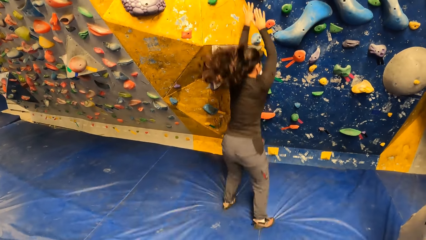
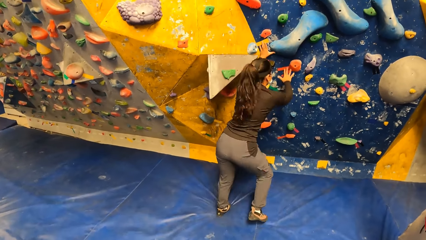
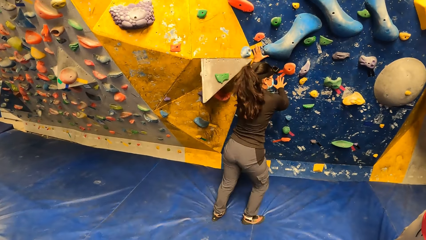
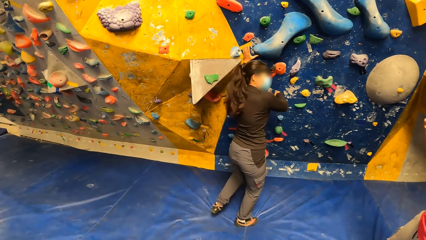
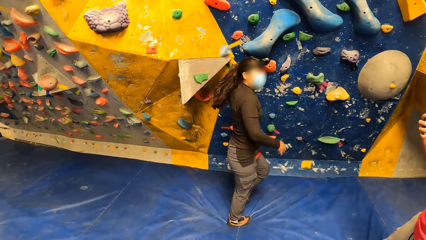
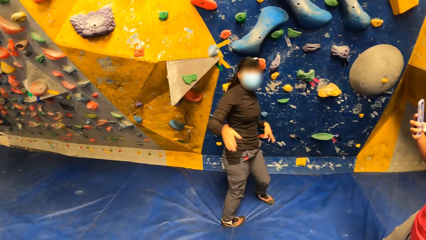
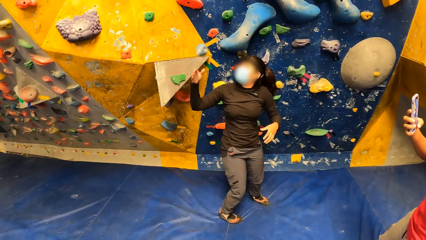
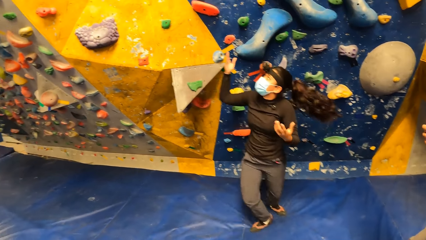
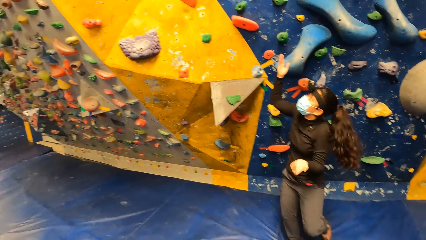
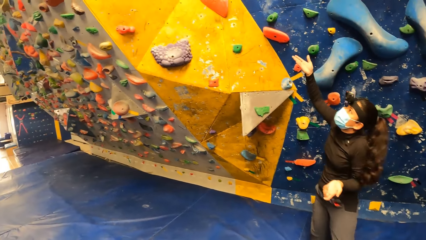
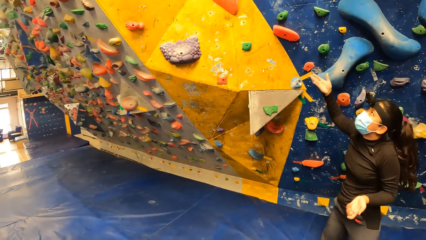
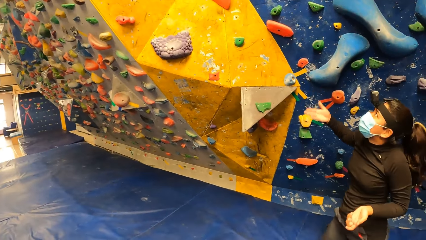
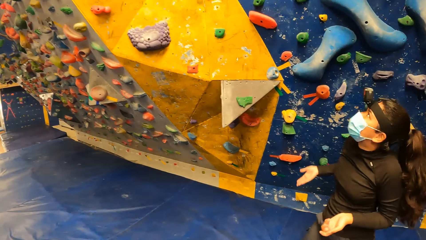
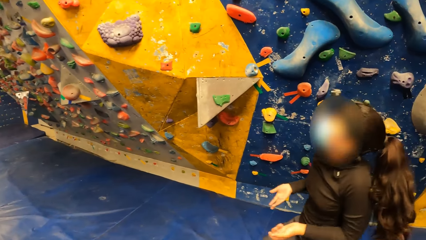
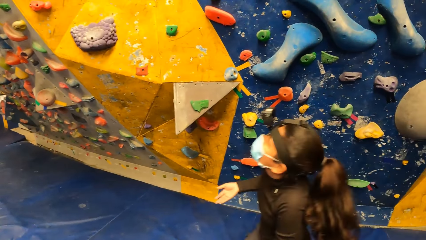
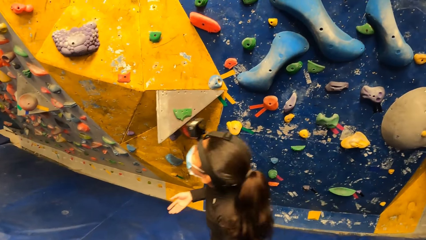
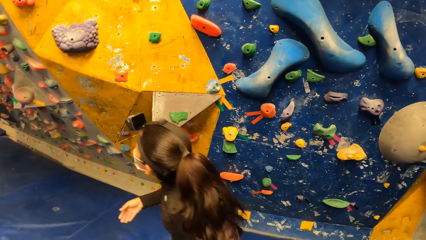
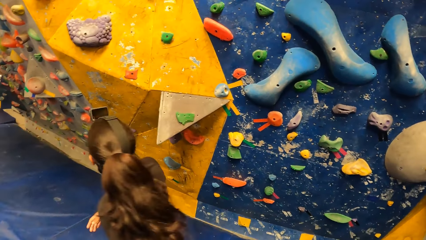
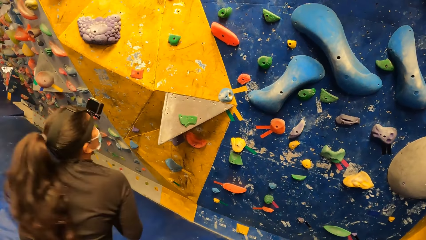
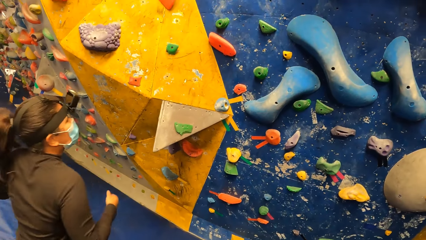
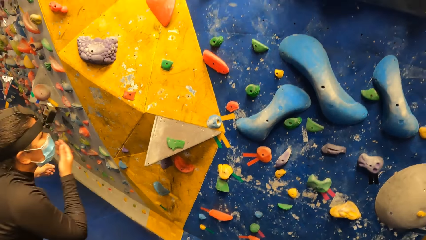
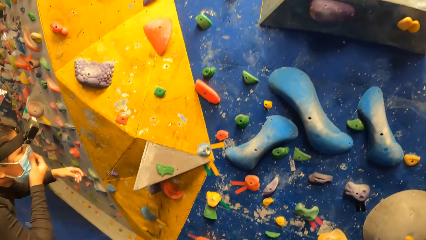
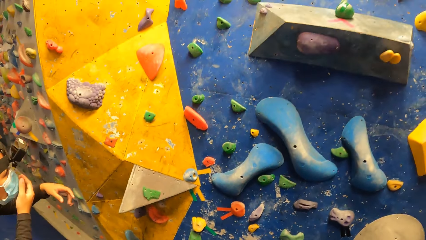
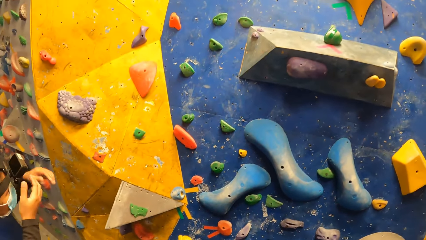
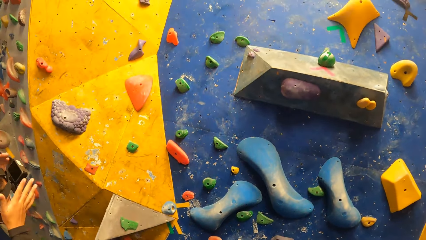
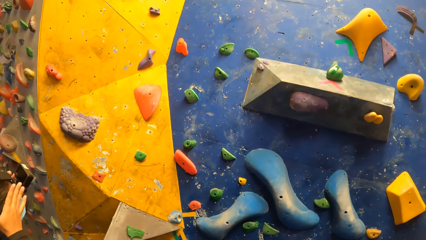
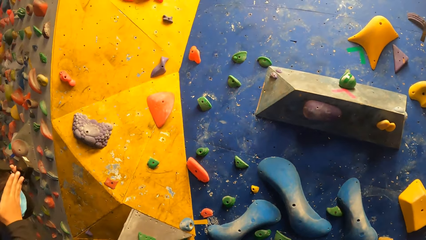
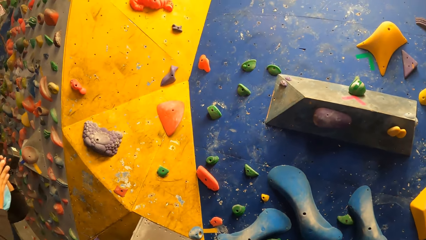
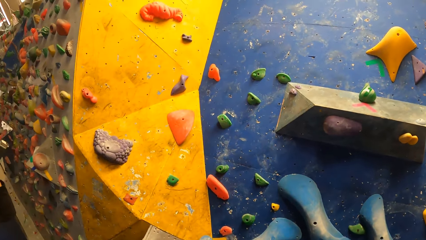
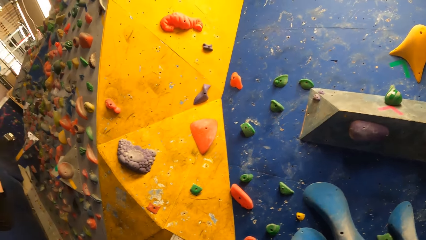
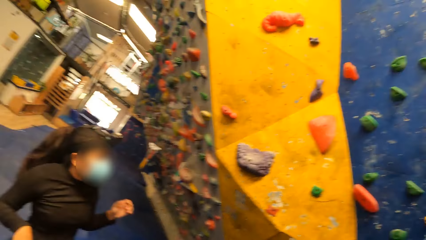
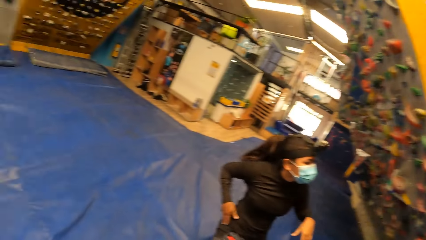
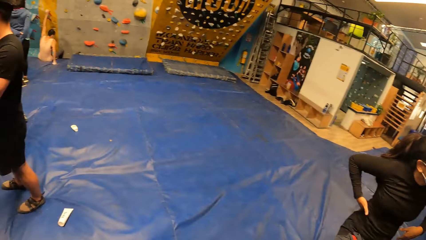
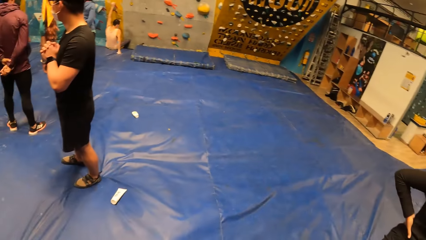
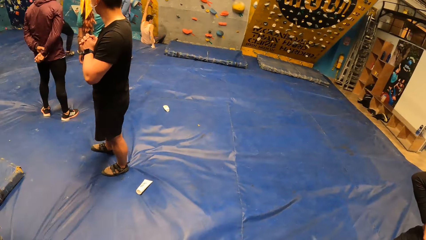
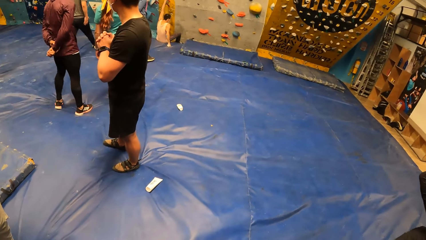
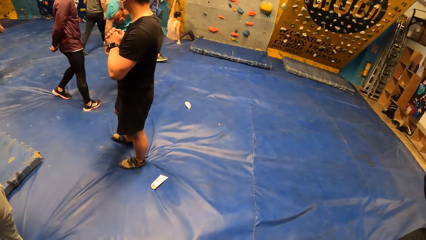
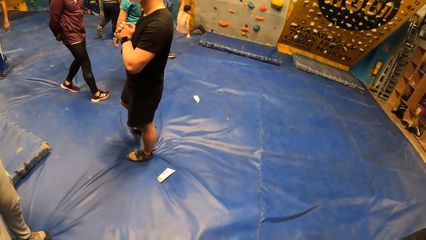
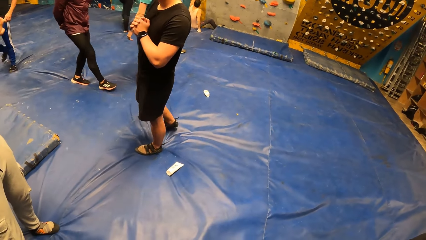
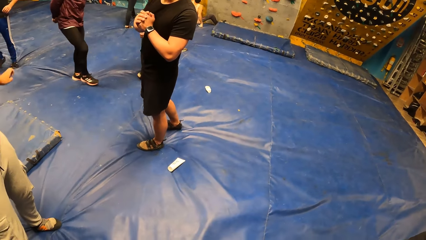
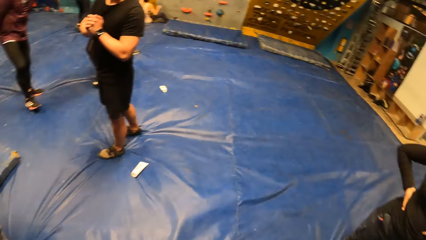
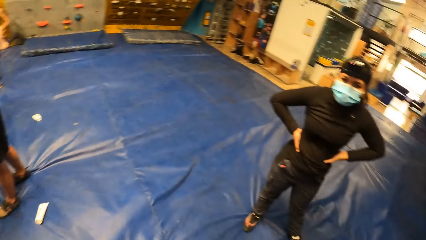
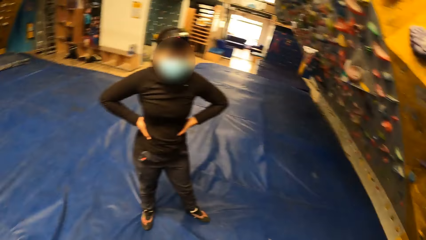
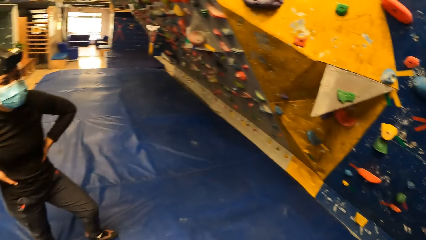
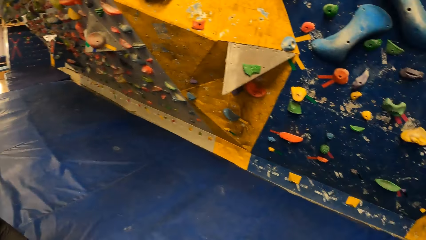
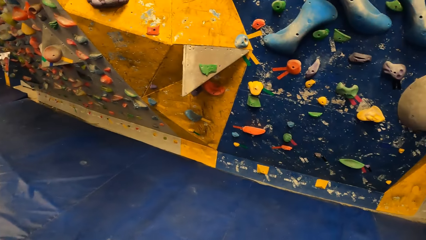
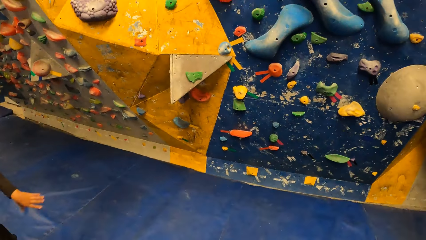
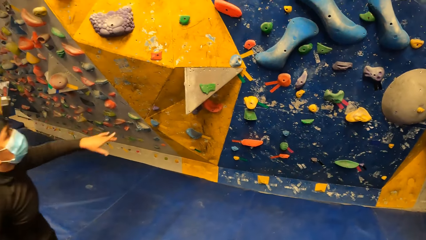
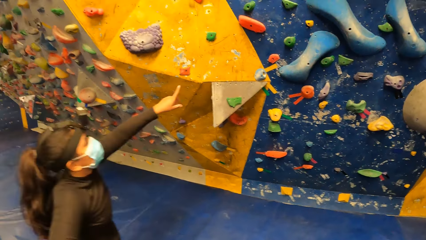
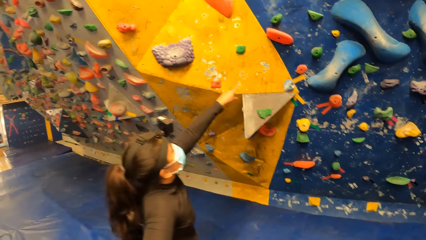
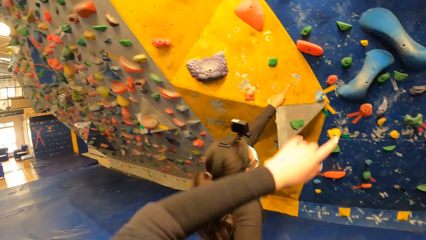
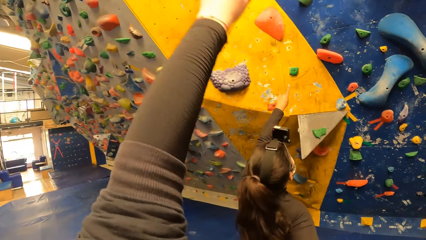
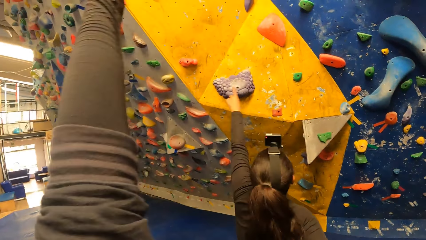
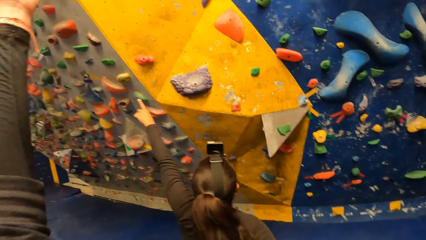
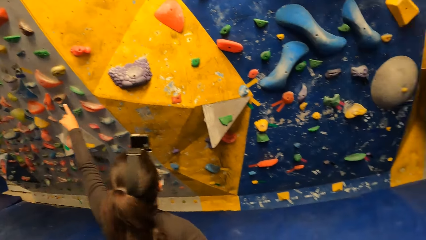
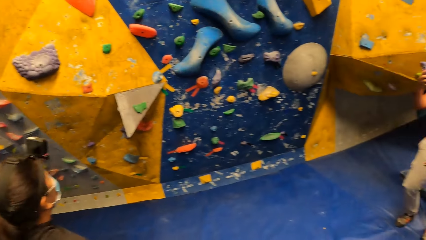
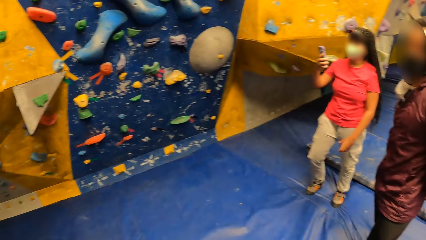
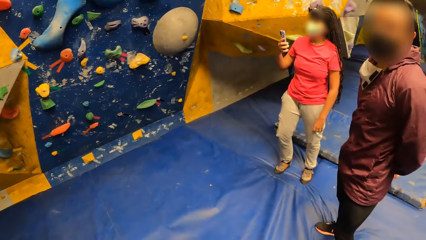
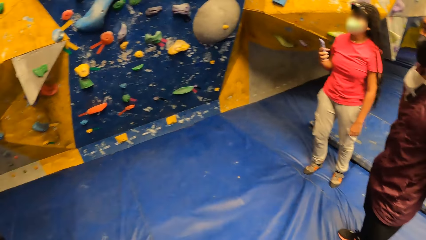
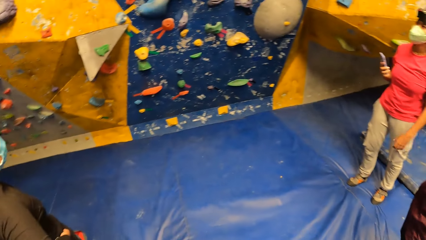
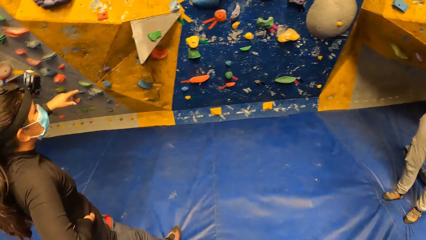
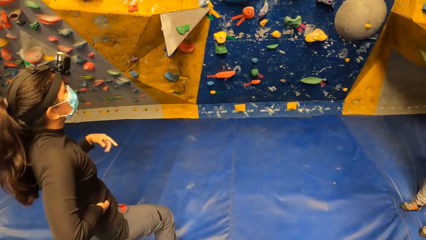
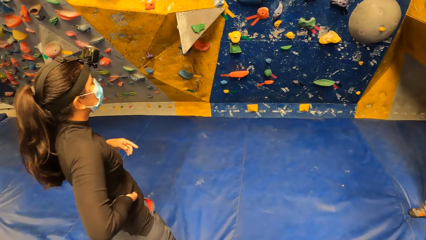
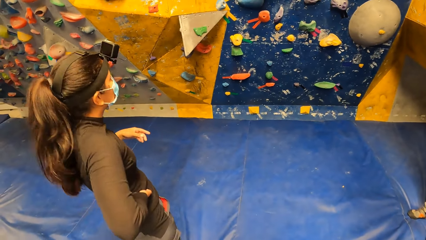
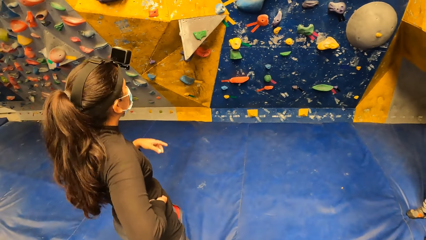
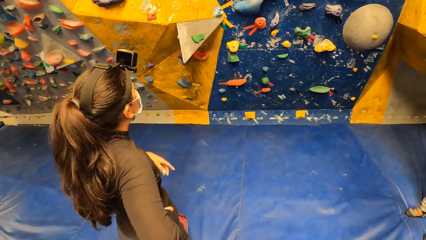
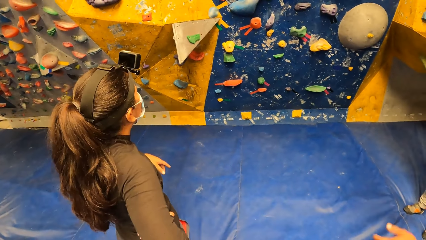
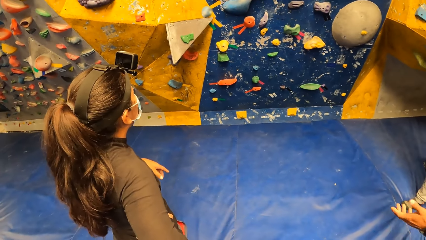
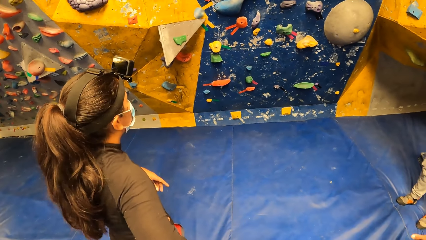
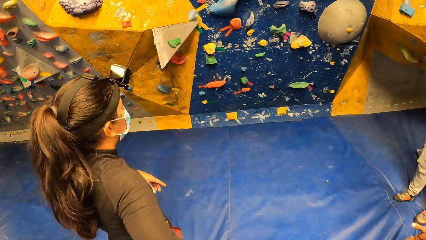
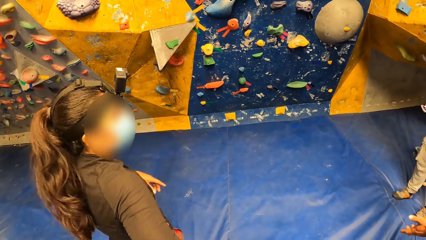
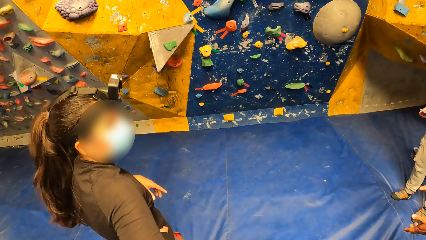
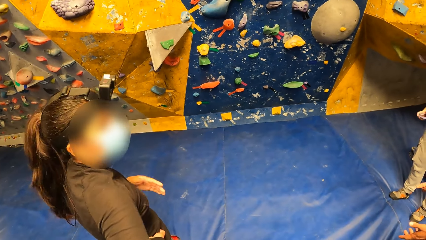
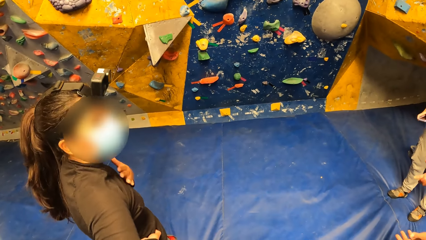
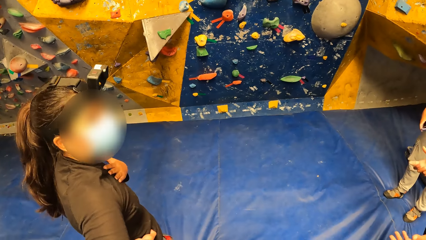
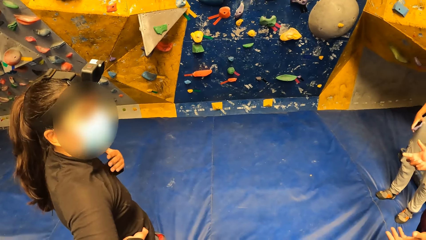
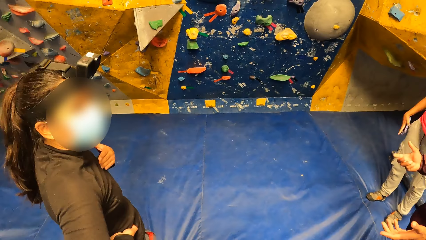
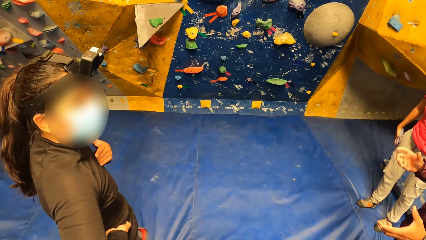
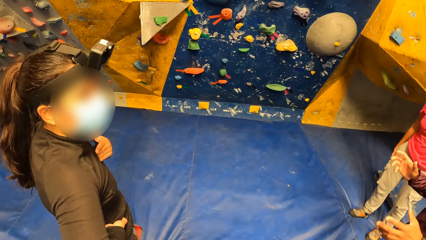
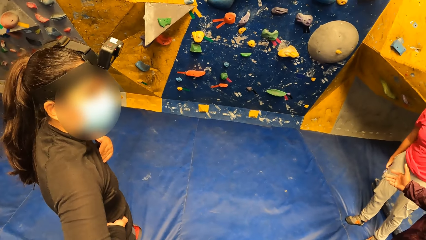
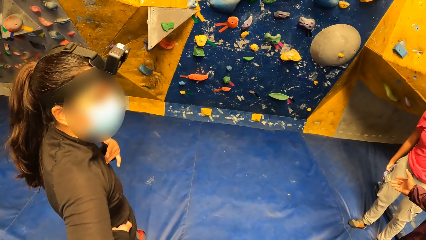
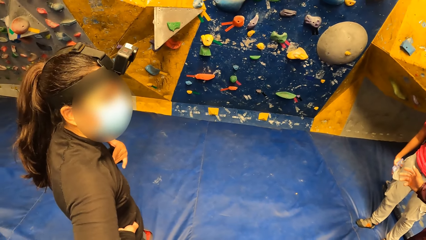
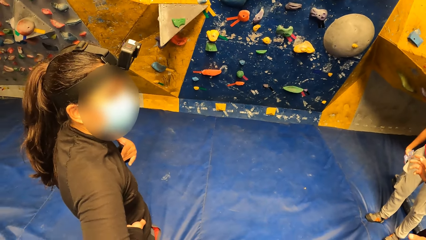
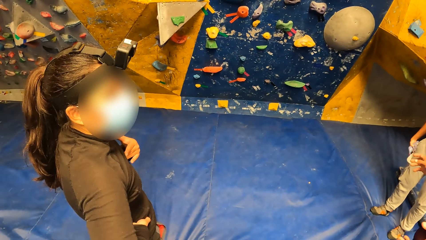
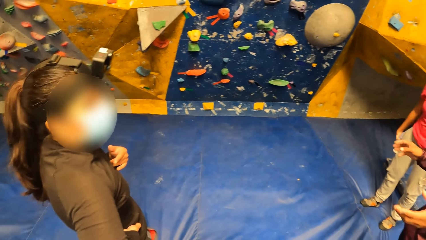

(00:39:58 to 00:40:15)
A woman falls from the bouldering wall. The woman jumps down from the wall. Another woman speaks to a woman. The first woman looks around and adjusts the camera. The camera wearer looks around. The first woman points at the bouldering wall. The other woman holds a phone. The camera wearer interacts with the other woman, the first woman and a man. The first woman interacts with the man.
